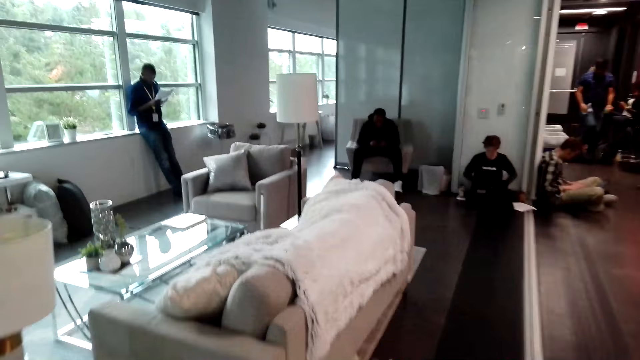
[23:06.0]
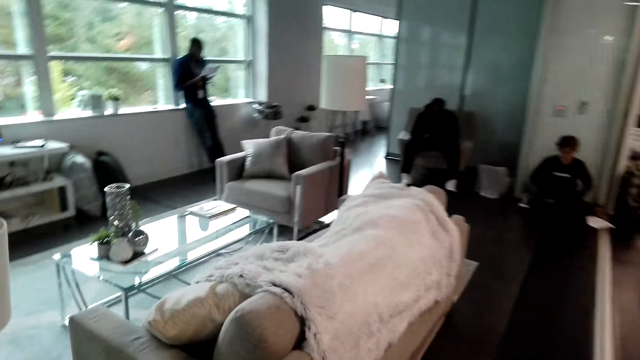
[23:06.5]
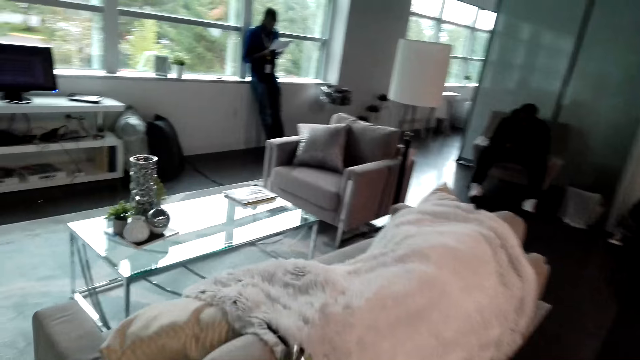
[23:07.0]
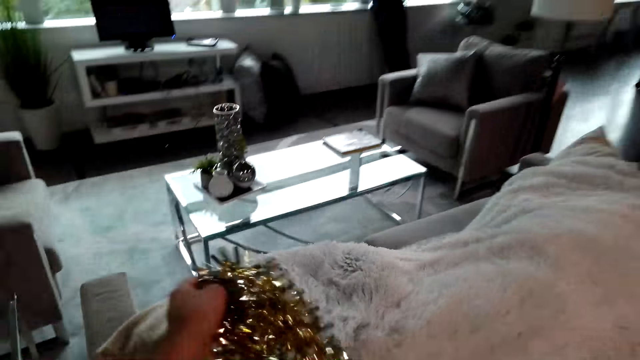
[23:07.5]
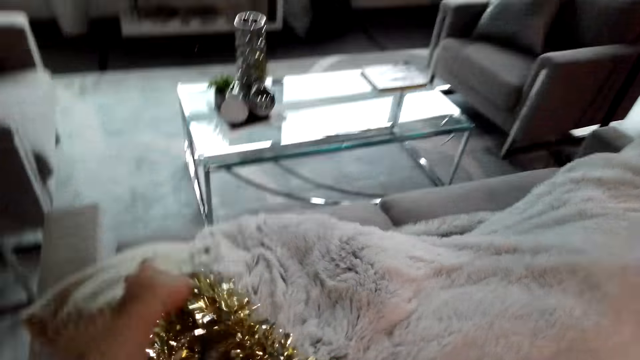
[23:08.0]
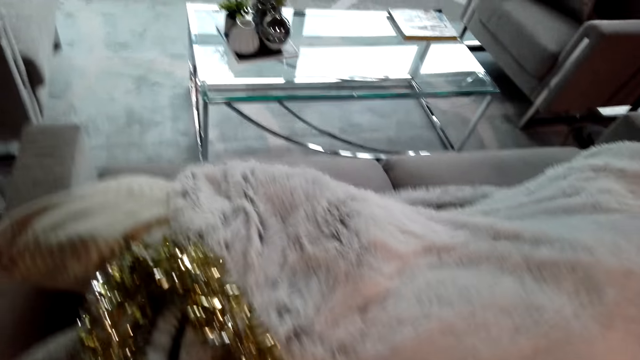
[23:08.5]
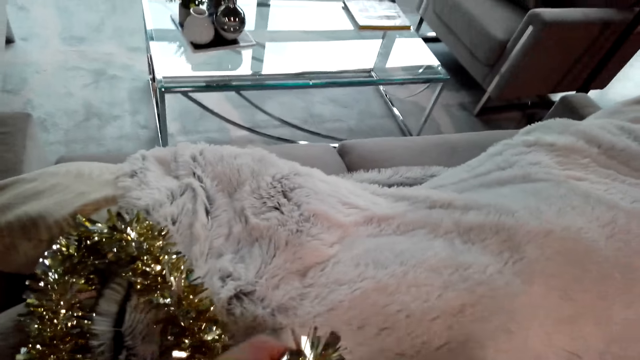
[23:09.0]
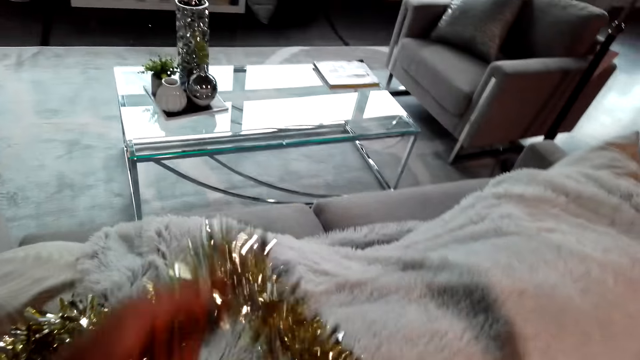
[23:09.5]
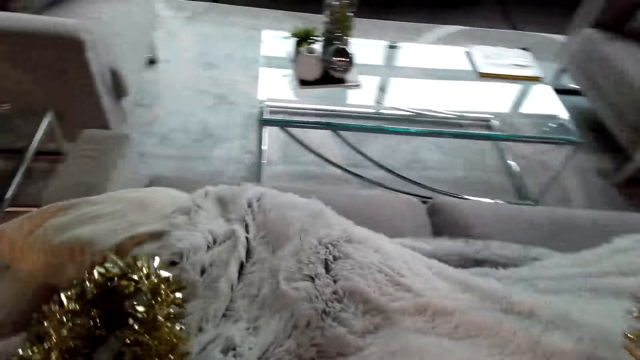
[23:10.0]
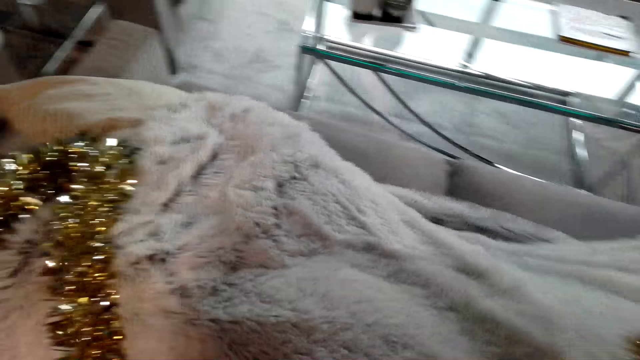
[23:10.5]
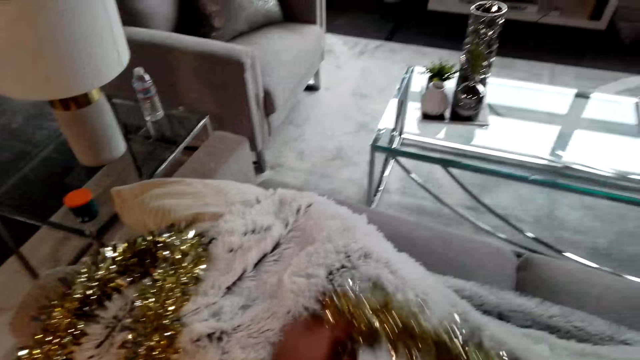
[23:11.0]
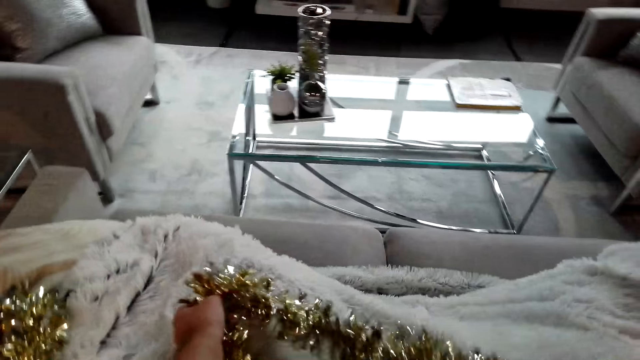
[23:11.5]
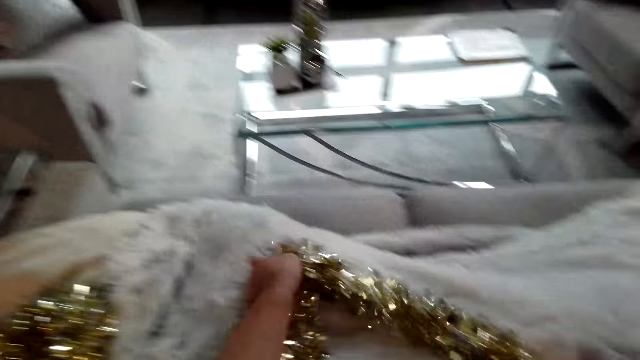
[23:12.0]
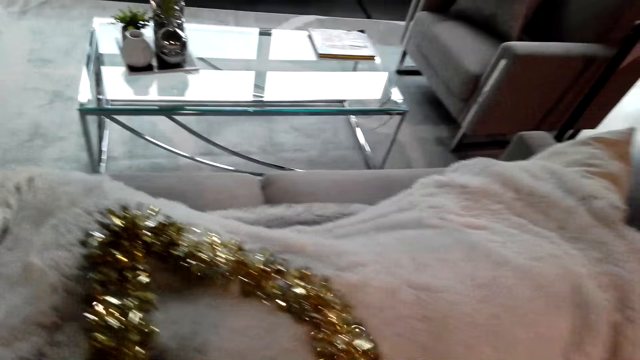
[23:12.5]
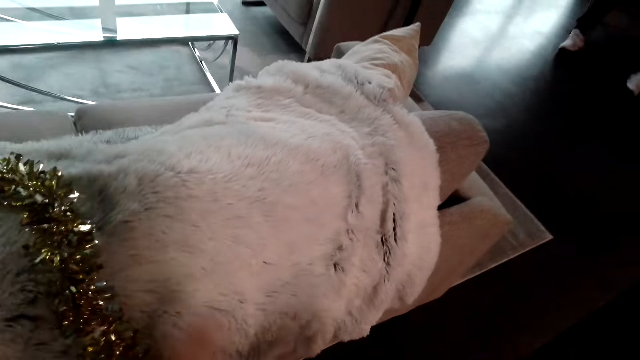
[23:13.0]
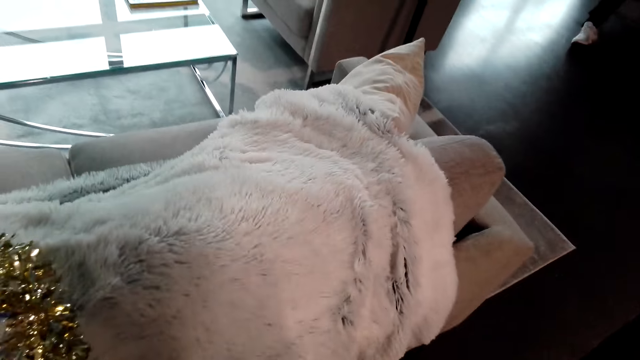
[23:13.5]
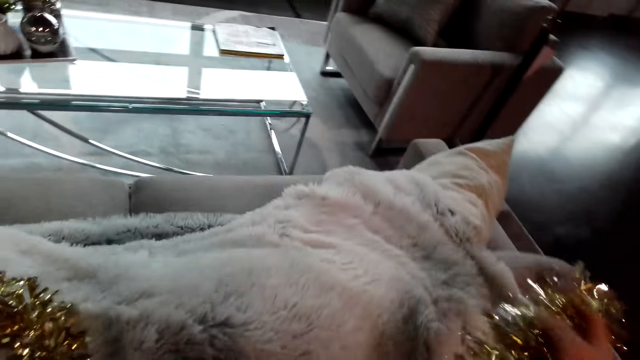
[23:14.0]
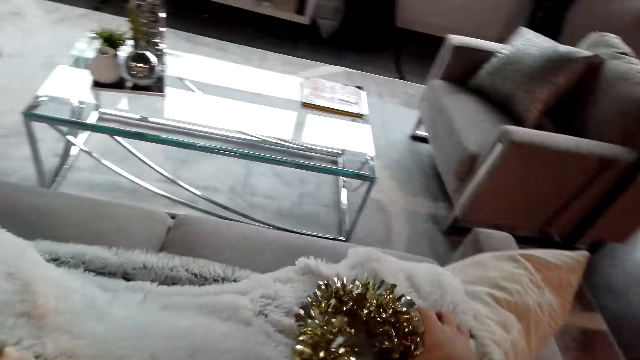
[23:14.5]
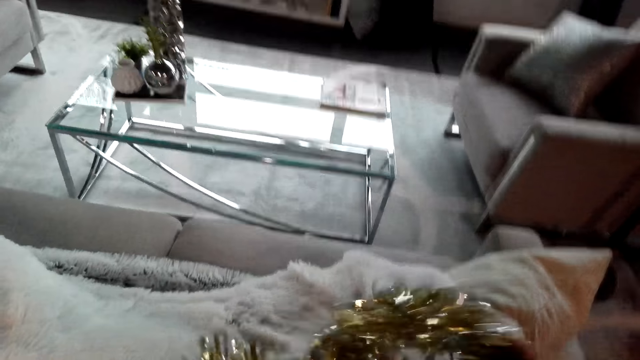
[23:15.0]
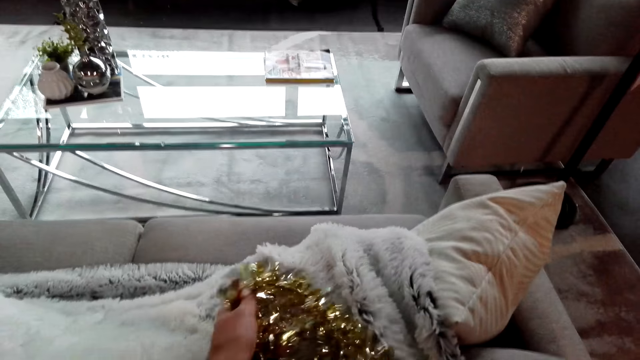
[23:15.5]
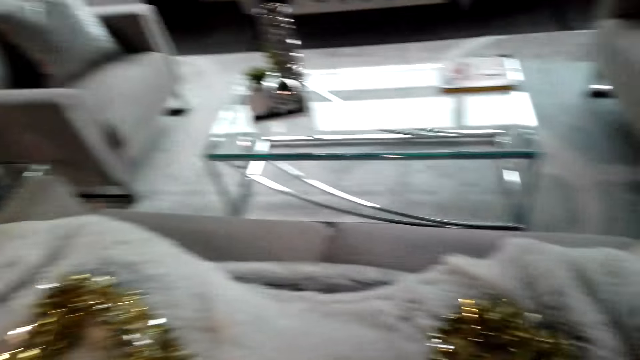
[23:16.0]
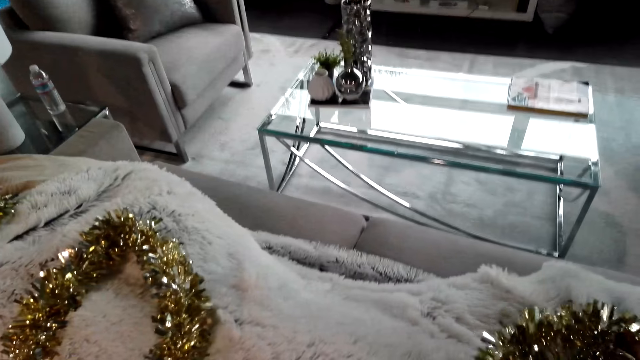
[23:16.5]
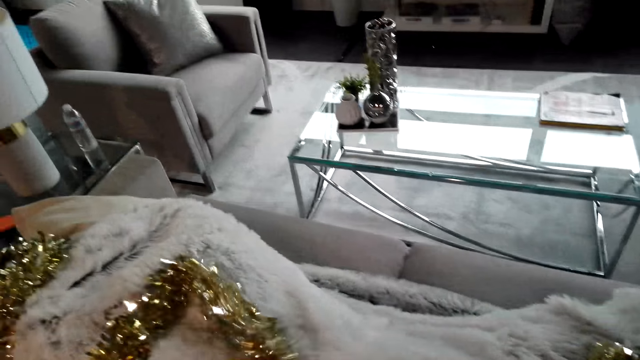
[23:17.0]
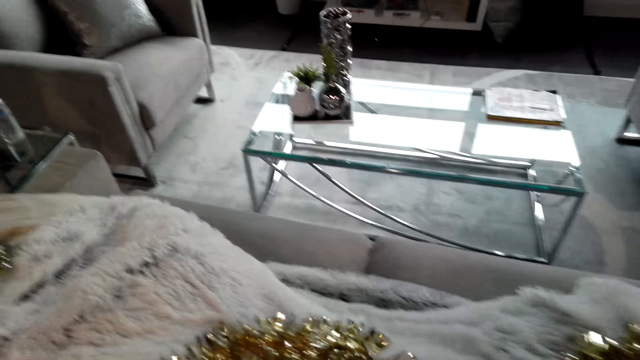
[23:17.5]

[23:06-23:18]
The camera wearer decorates the lei on the couch.

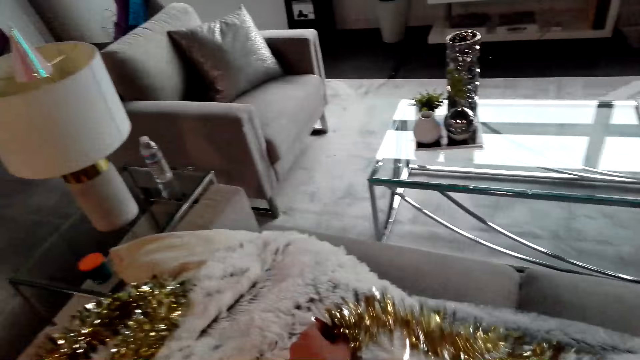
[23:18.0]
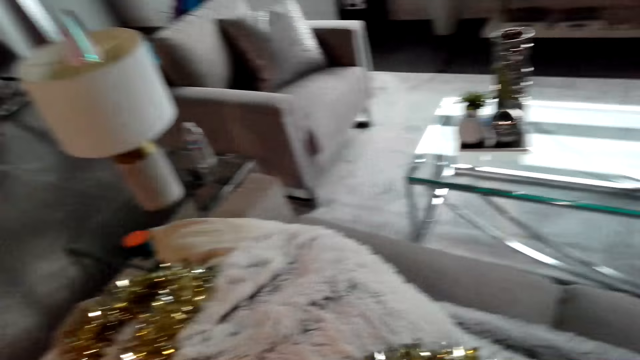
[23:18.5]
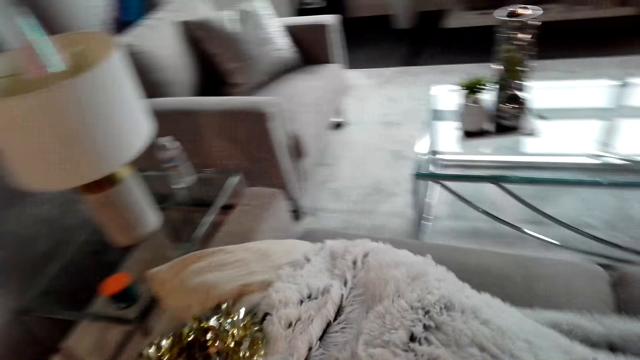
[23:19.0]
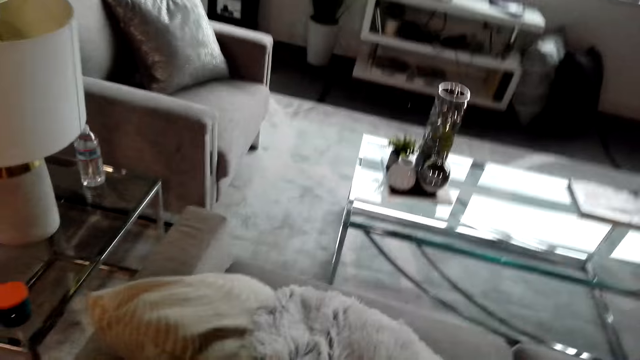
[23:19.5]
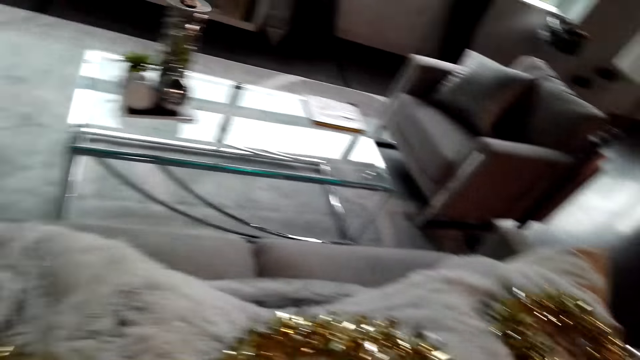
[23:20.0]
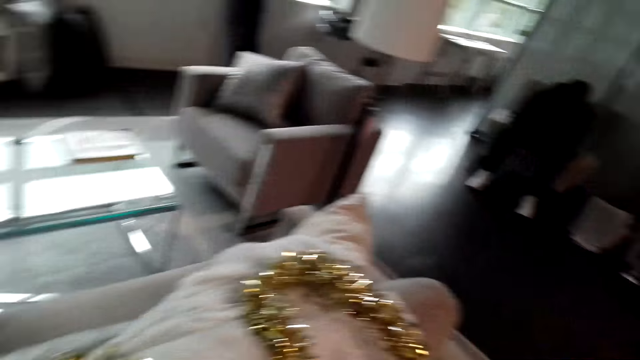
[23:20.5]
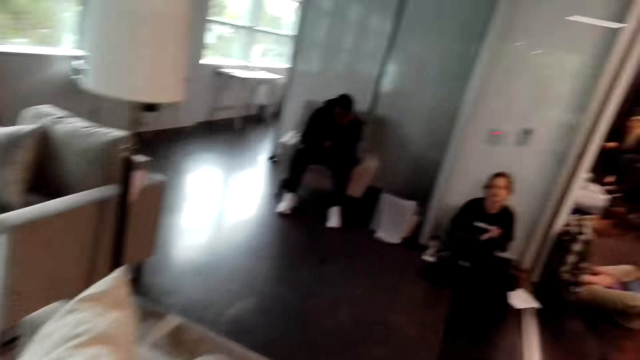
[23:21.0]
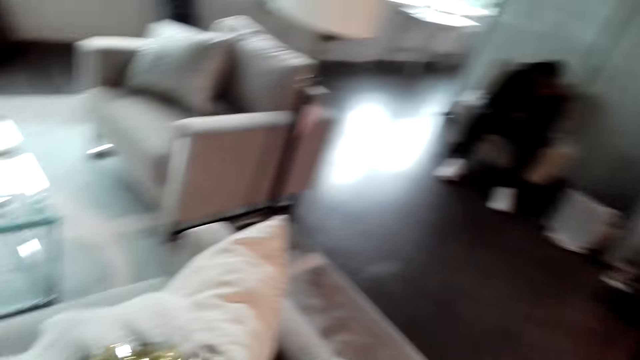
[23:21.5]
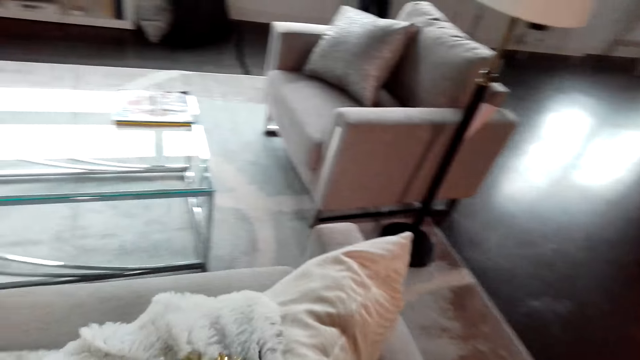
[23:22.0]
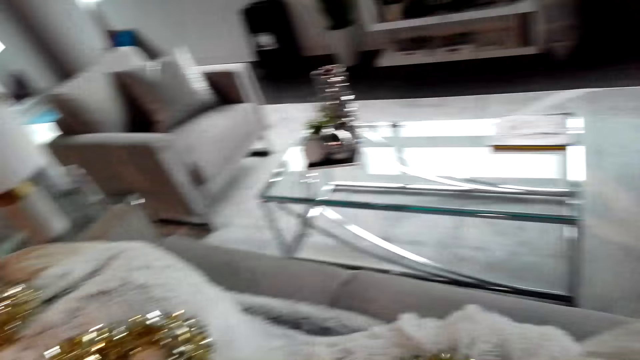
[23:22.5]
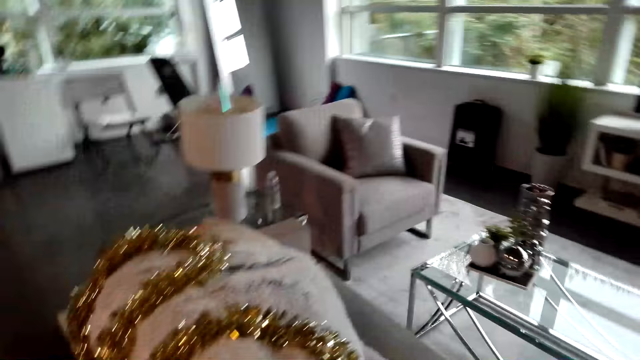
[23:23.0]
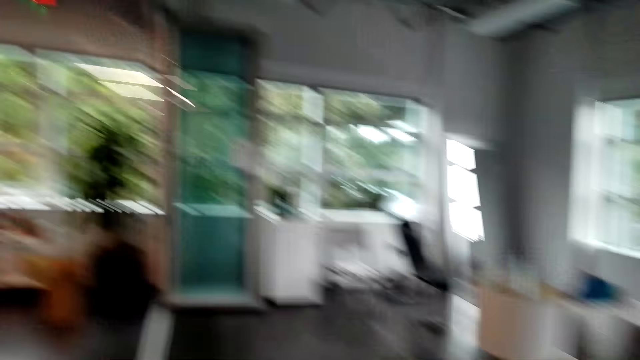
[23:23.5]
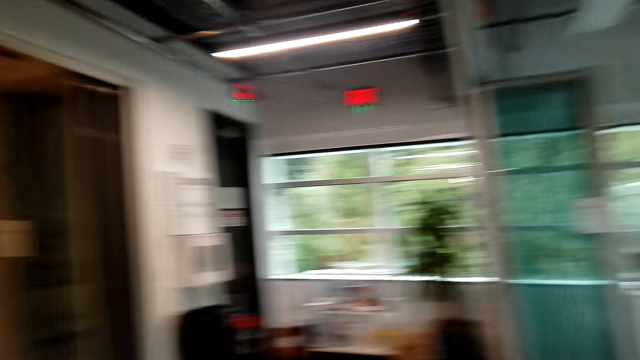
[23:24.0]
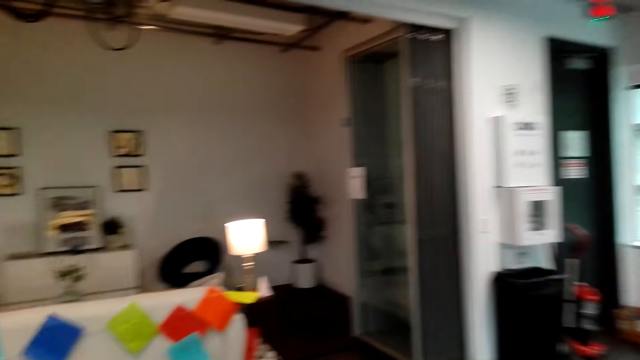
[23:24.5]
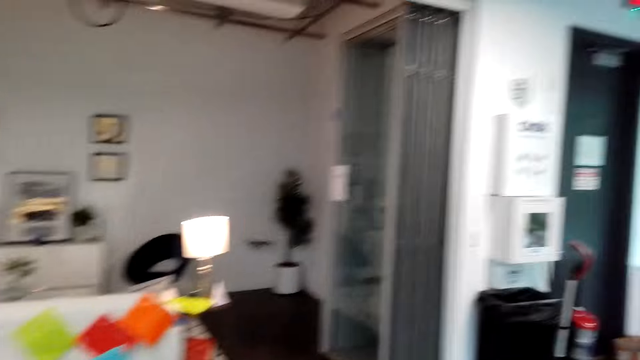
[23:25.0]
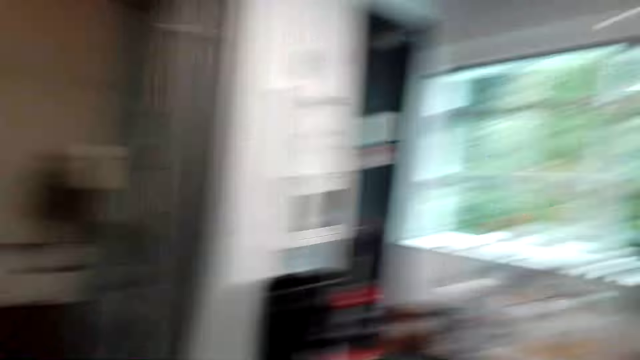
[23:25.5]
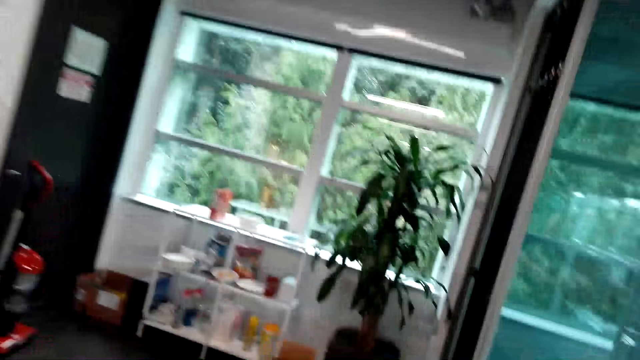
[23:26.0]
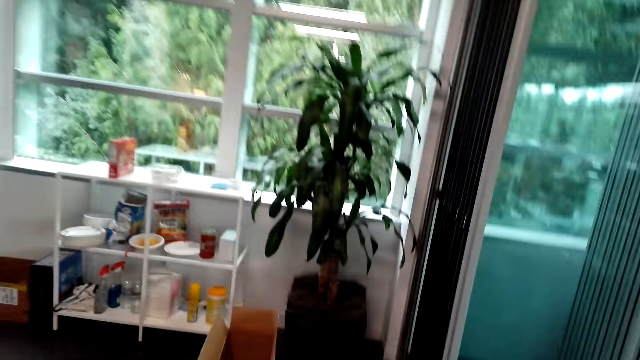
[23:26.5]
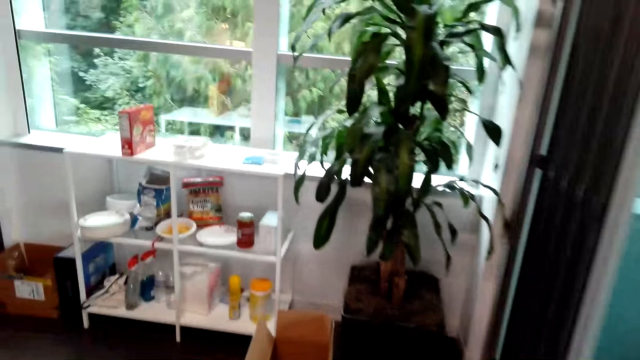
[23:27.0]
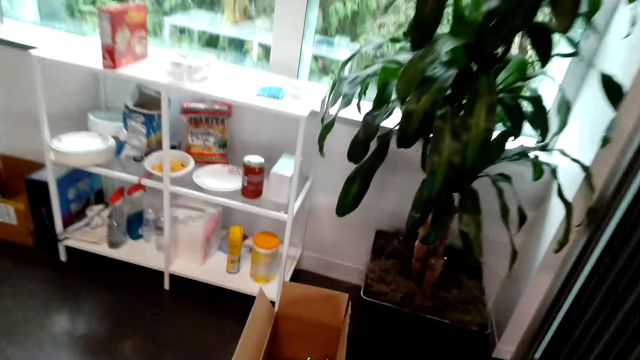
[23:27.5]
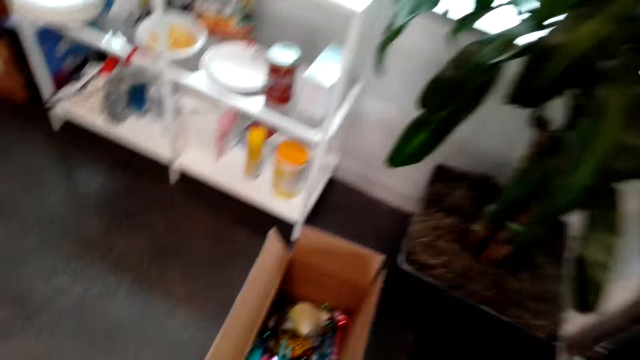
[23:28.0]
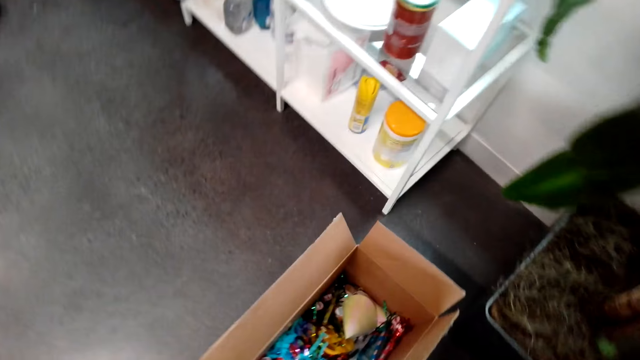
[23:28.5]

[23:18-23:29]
The camera wearer walks.
